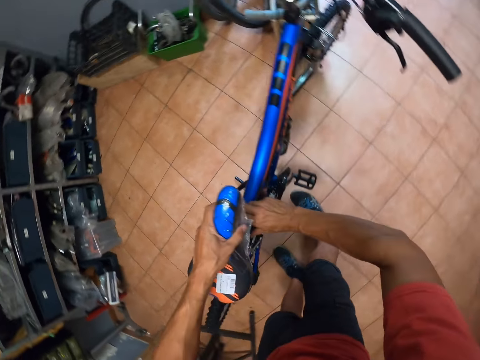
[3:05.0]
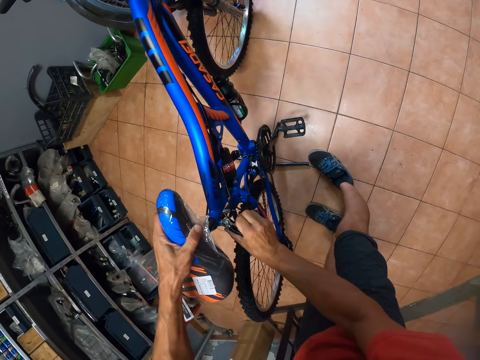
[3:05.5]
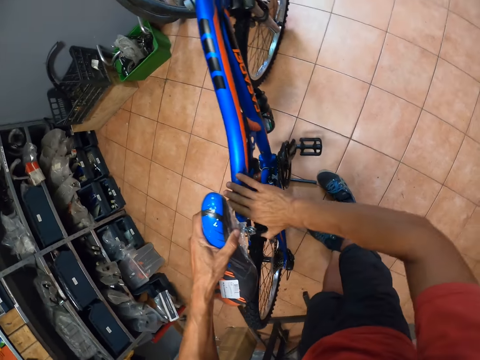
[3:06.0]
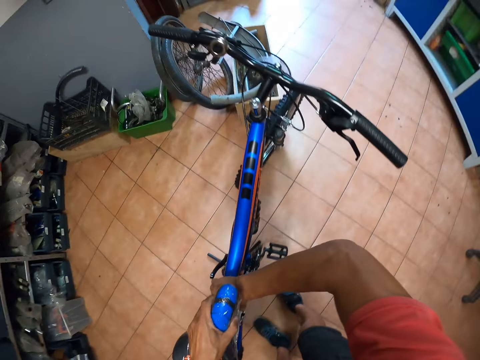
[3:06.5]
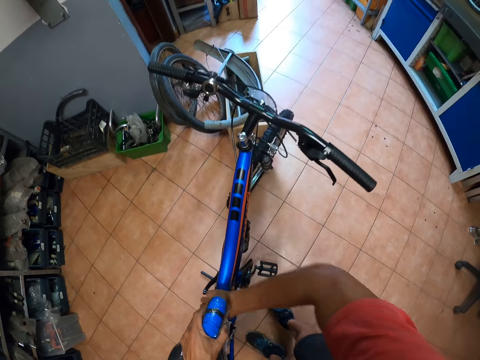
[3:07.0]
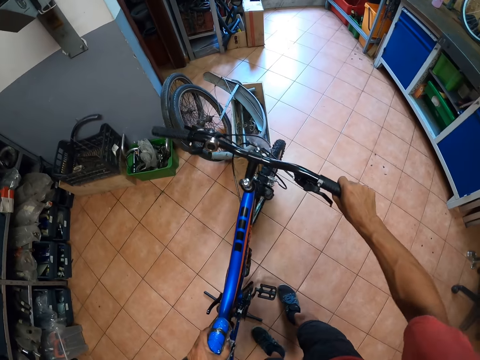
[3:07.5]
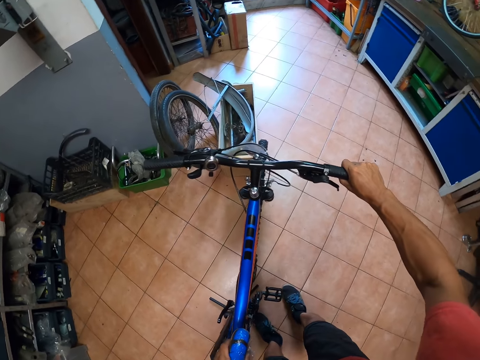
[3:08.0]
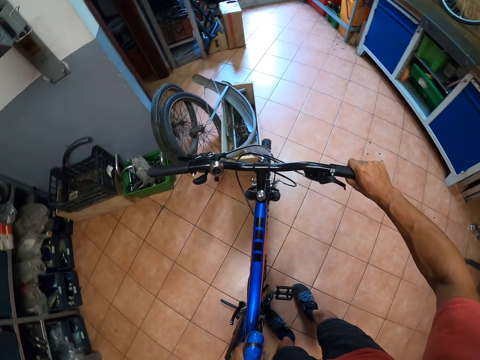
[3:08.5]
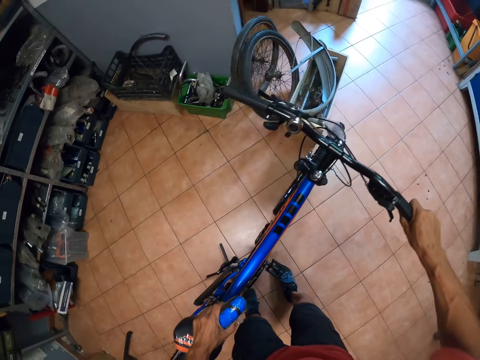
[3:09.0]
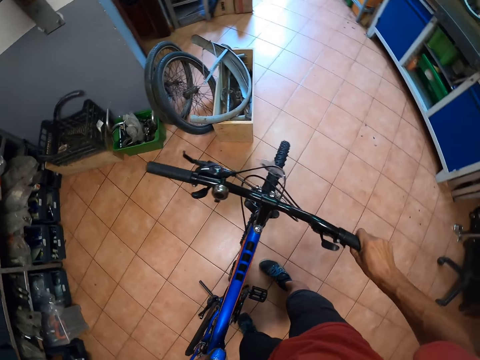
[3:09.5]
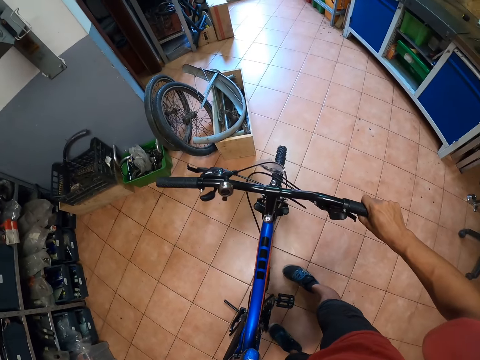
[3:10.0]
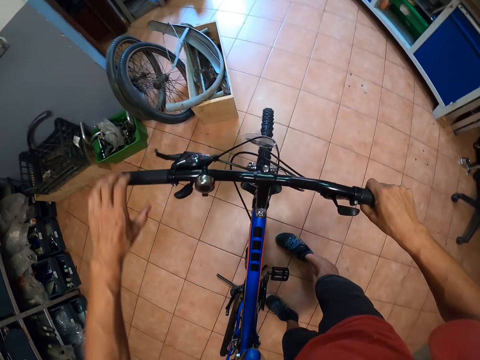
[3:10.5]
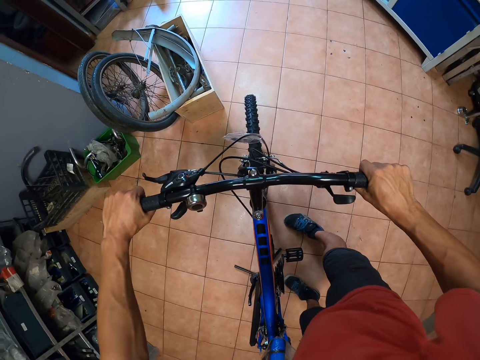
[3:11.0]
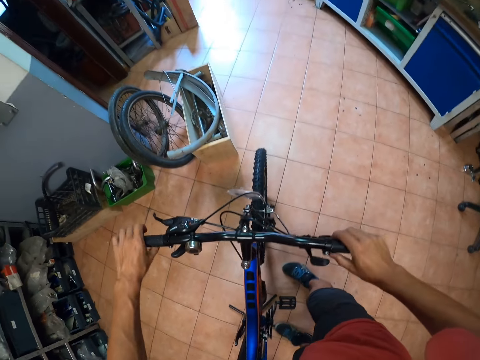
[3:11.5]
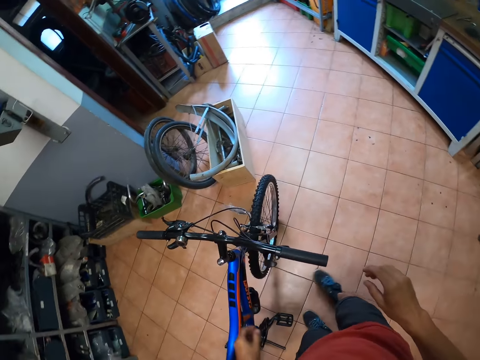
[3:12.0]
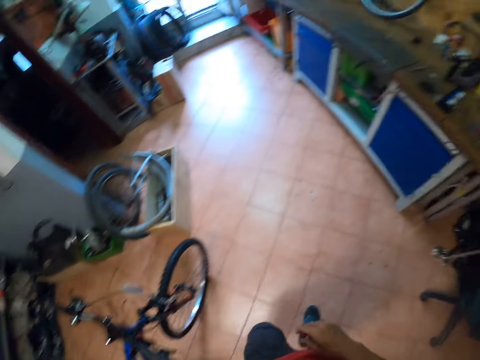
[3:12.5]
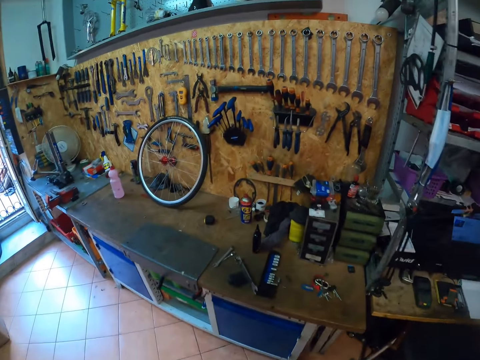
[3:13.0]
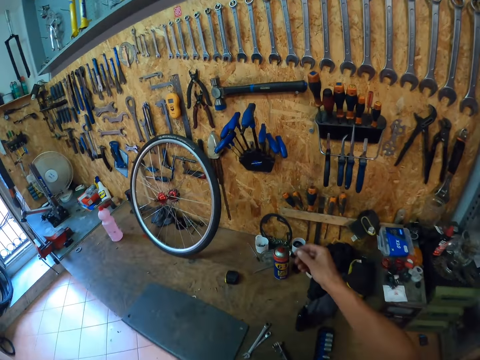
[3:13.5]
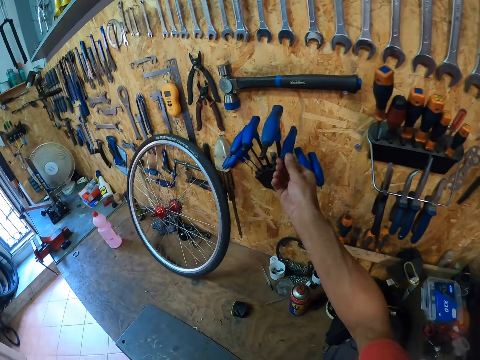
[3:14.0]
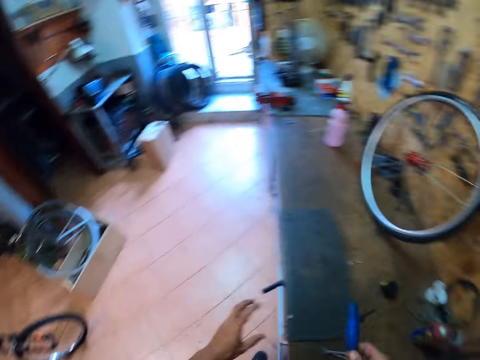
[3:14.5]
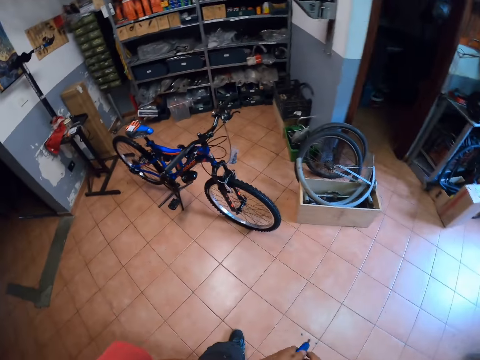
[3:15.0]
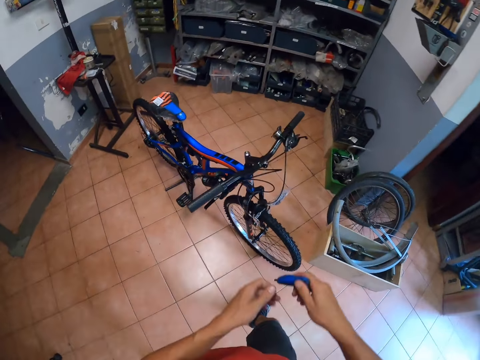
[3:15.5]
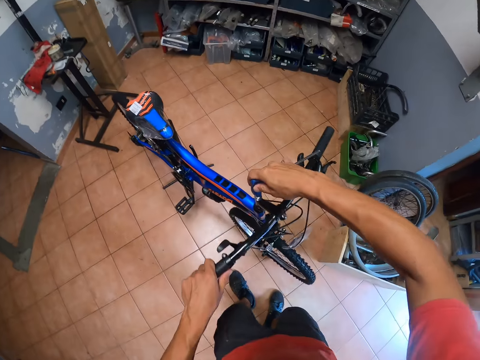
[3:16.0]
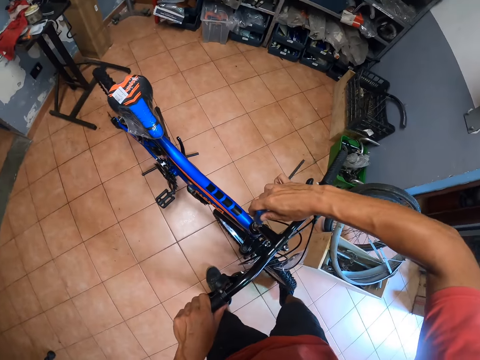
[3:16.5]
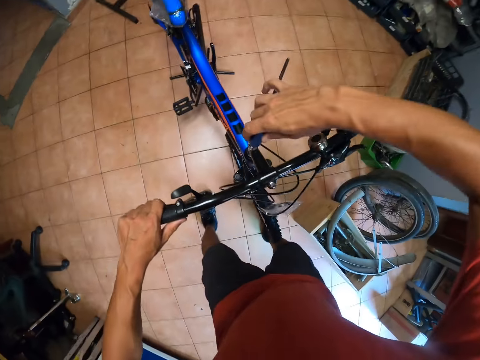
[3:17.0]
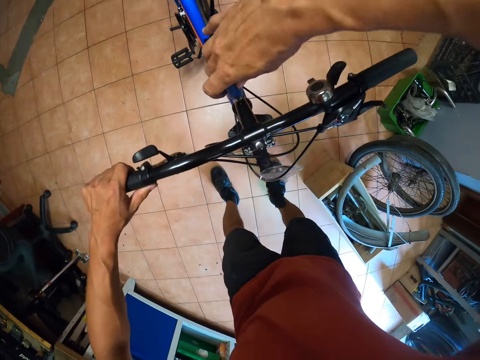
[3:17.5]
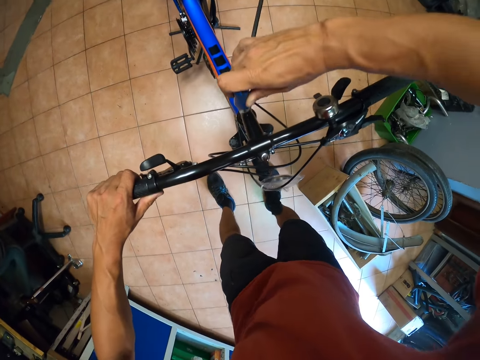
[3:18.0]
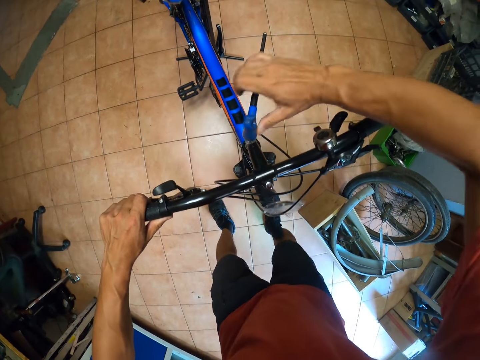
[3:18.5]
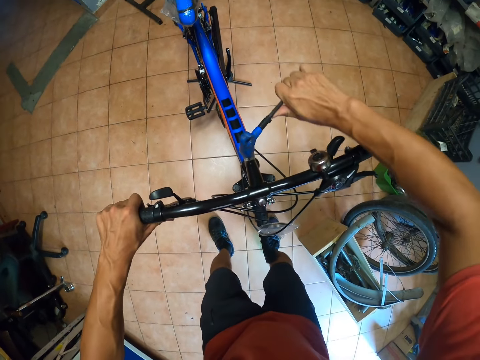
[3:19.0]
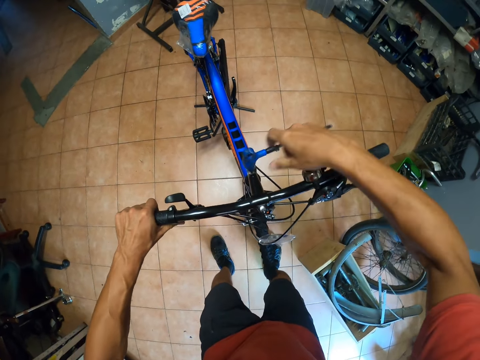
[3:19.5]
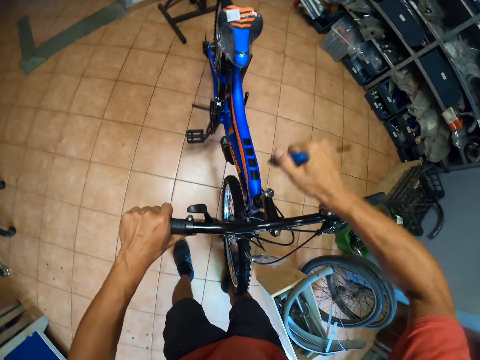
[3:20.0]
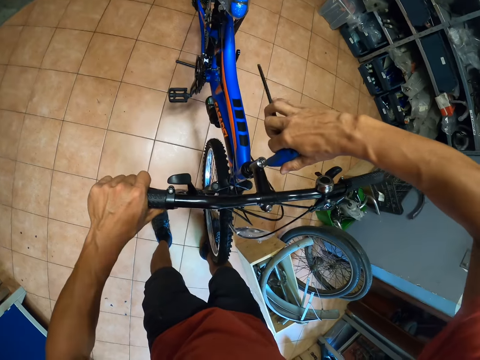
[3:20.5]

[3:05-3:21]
The camera wearer adjusts the bicycle seat. They tighten the saddle. They straighten the front tire. They move the bicycle back. They balance the handlebar grip. They walk towards the tool rack. They pick up a screwdriver or tightening screw. They walk back to the bicycle. They tighten the bicycle steering screw.

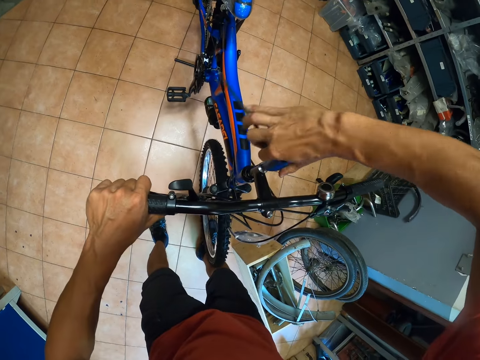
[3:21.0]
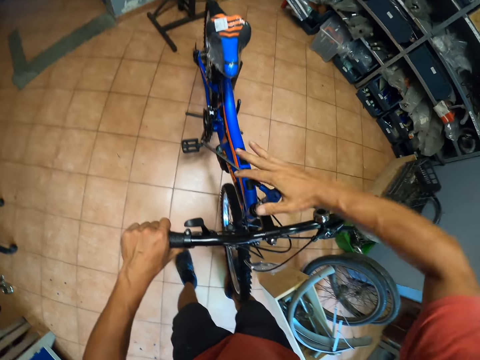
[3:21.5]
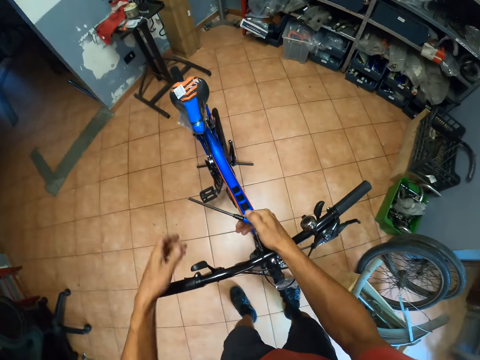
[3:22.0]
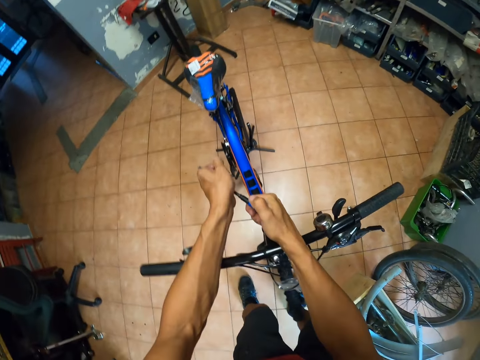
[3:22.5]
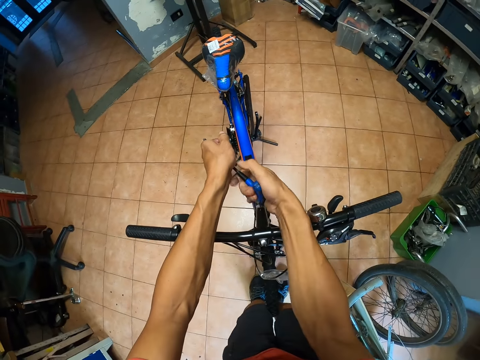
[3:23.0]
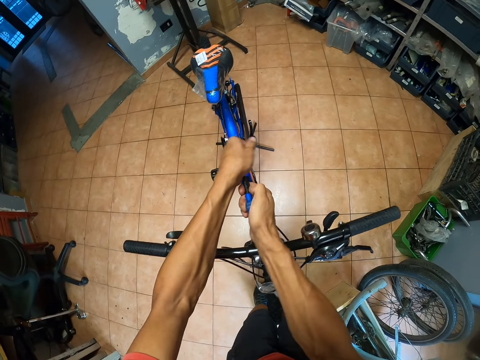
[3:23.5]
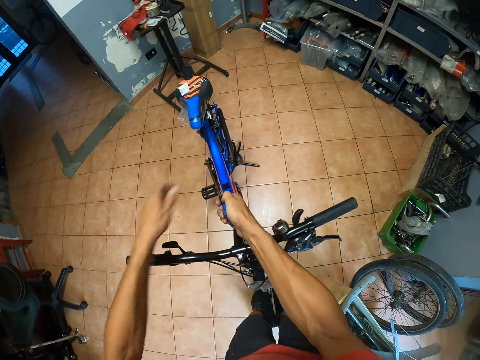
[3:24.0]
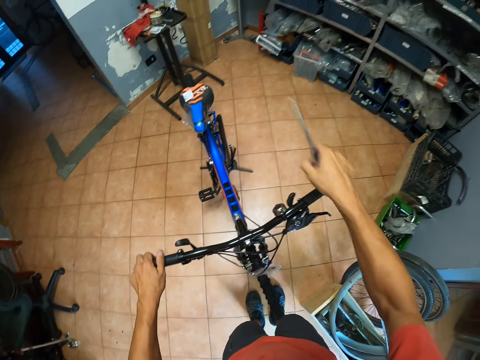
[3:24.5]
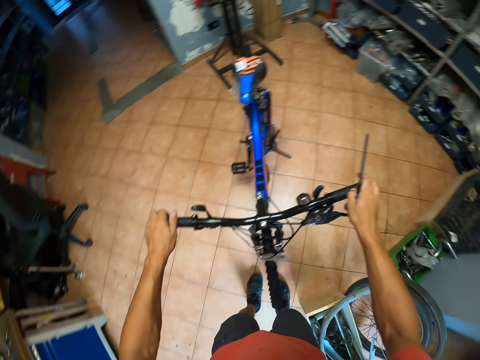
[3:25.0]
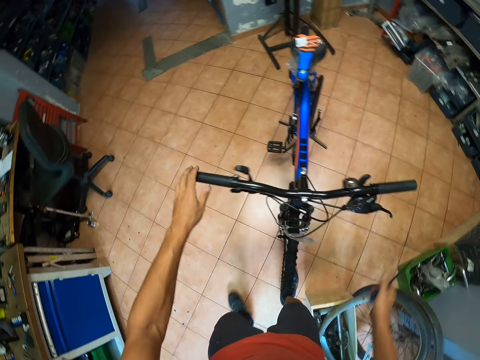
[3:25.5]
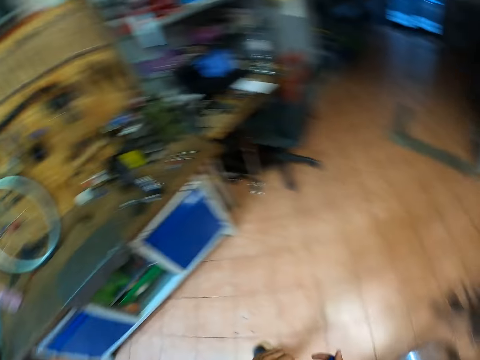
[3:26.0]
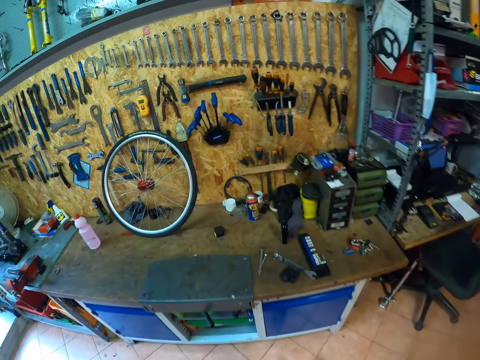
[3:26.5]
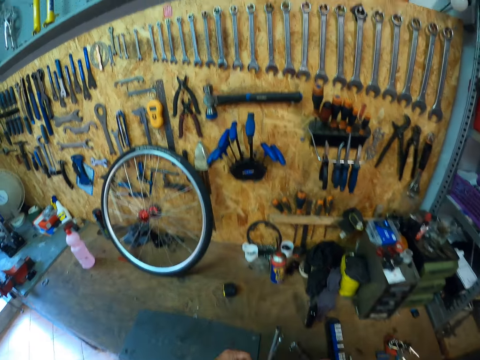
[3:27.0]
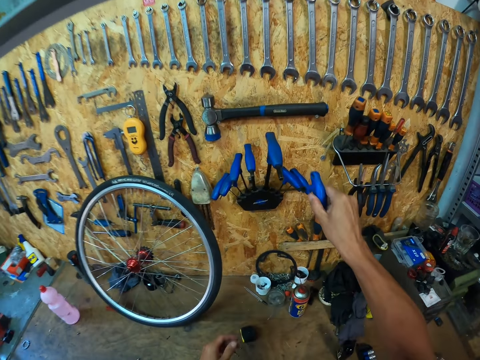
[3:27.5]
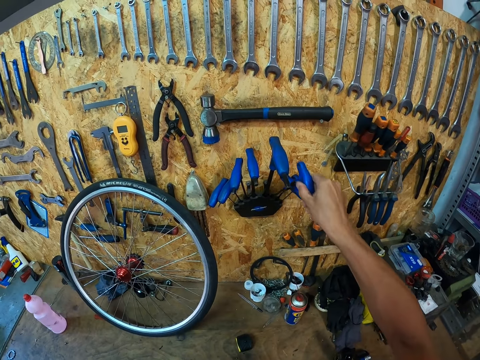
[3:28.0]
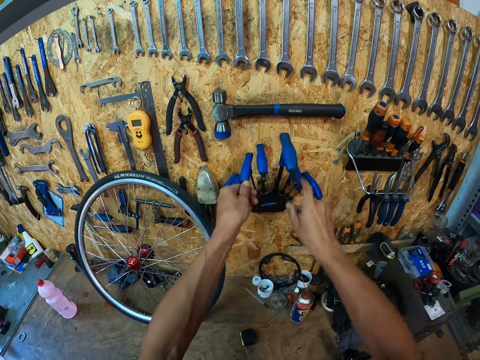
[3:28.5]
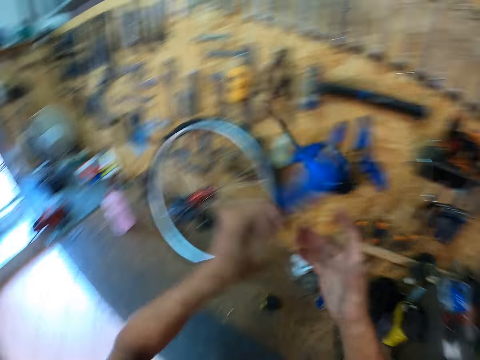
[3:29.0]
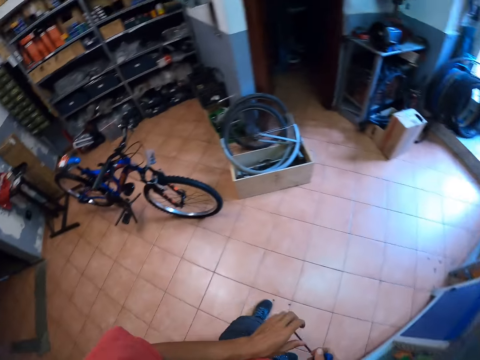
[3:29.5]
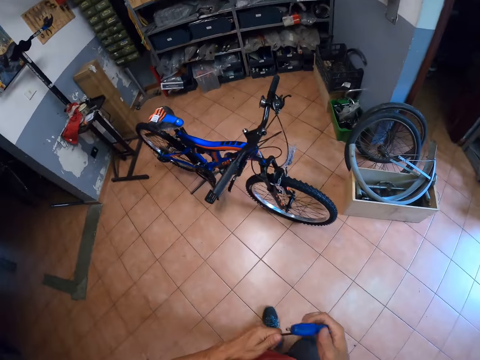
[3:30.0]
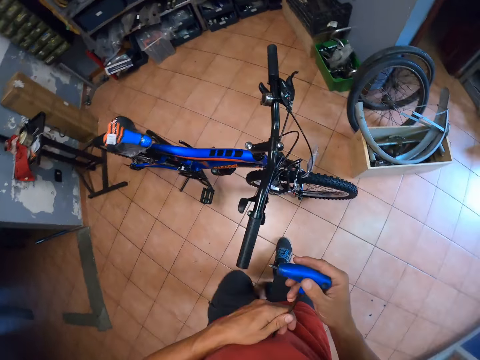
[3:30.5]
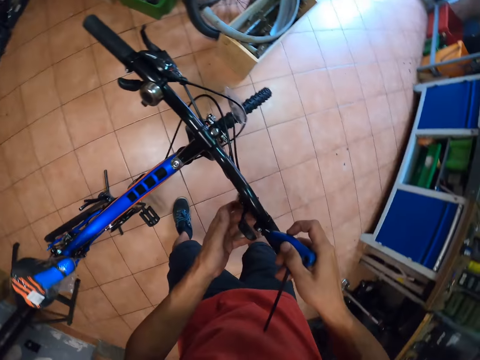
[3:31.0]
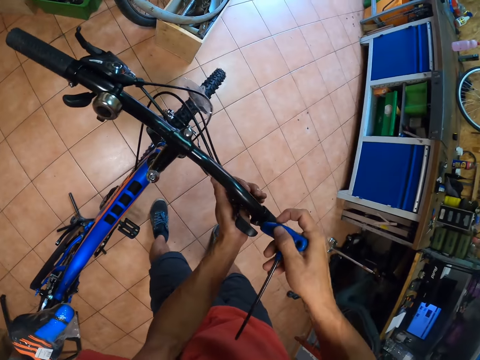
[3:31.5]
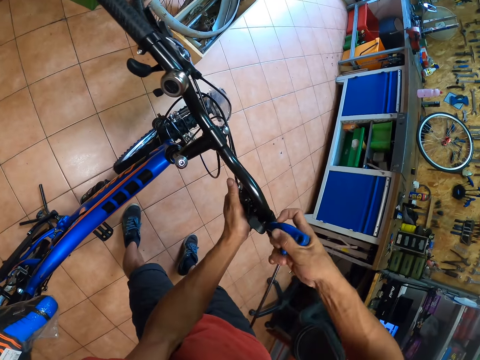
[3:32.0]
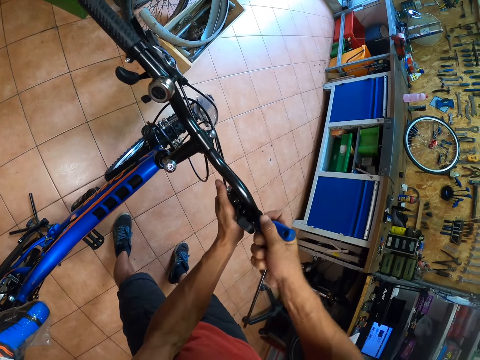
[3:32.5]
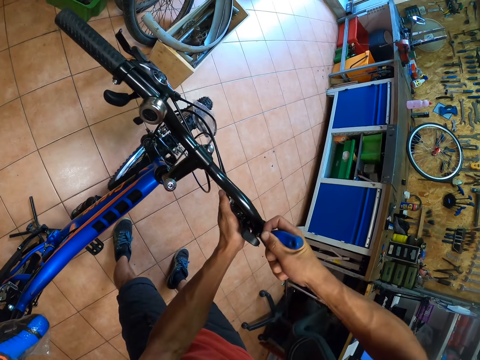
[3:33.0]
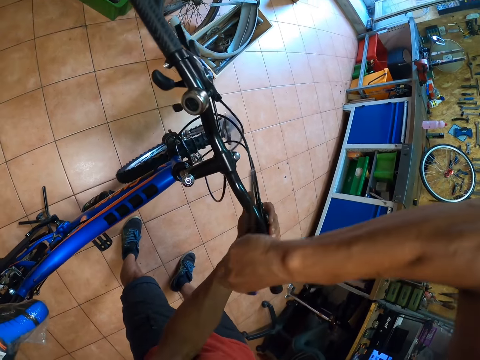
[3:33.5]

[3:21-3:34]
The camera wearer holds the bicycle tire with his legs. He walks to the tool rack. He returns the screwdriver. He picks up another screwdriver. He walks back to the bicycle. He loosens the brake lever screw.
